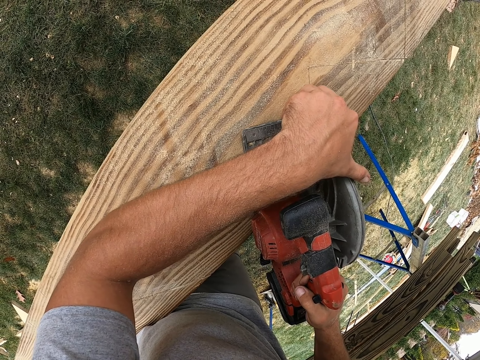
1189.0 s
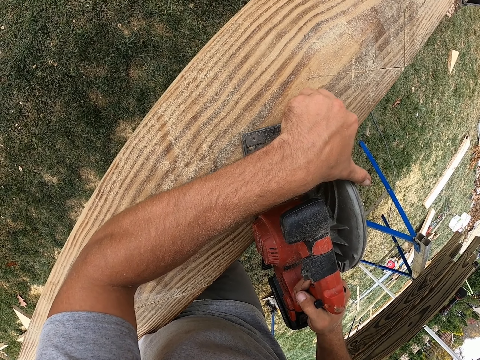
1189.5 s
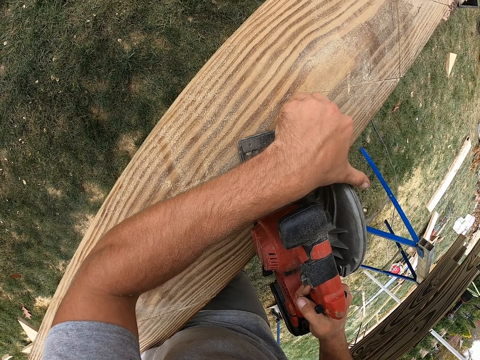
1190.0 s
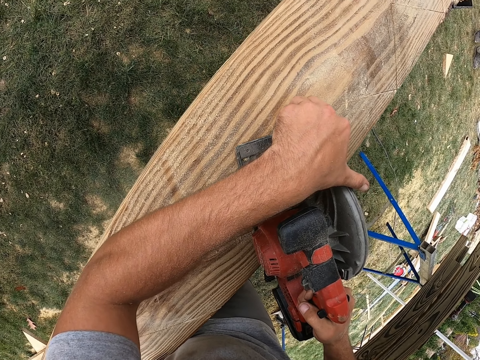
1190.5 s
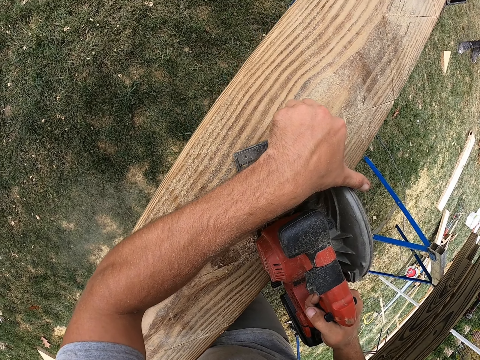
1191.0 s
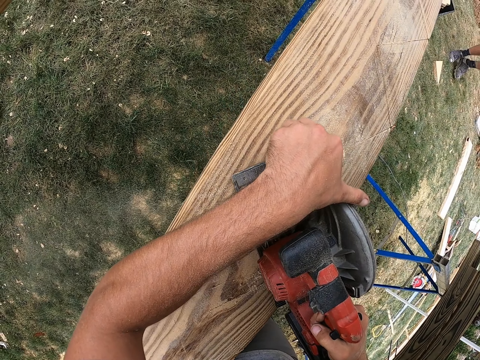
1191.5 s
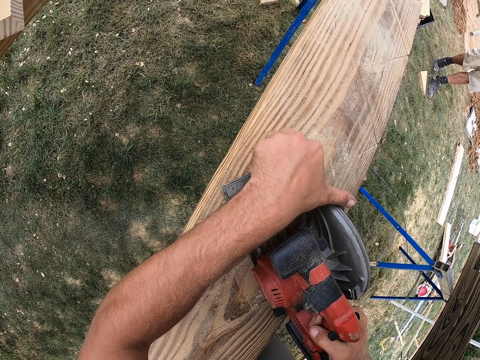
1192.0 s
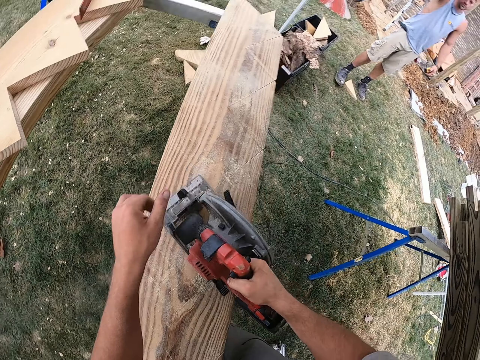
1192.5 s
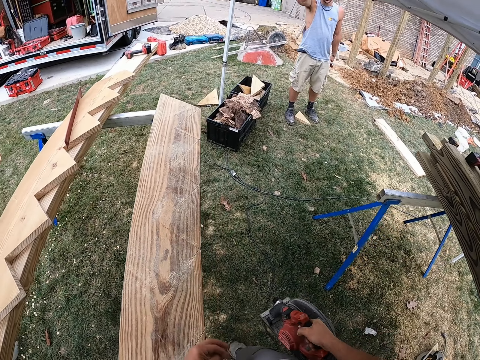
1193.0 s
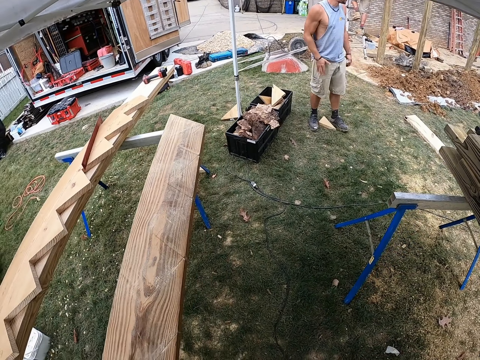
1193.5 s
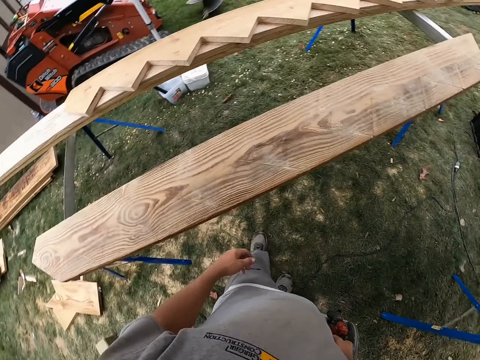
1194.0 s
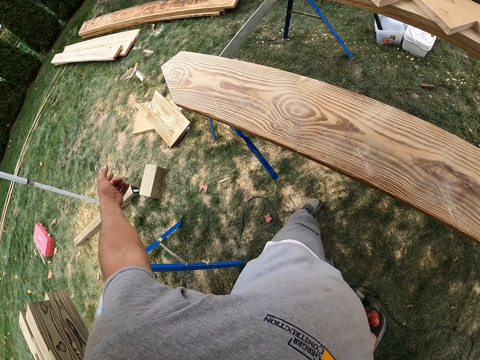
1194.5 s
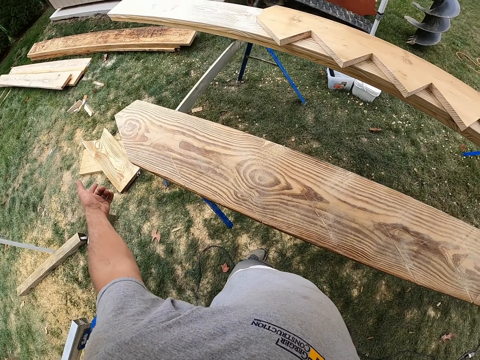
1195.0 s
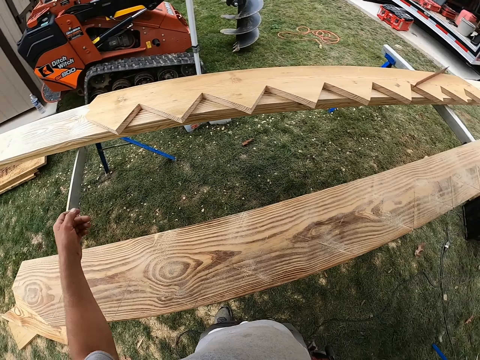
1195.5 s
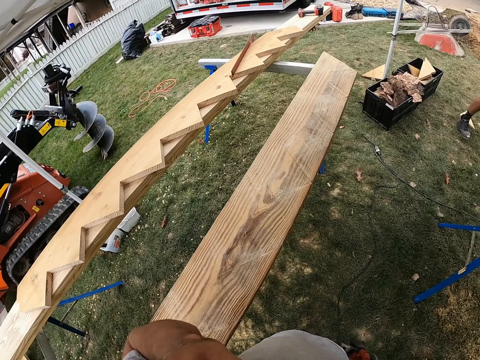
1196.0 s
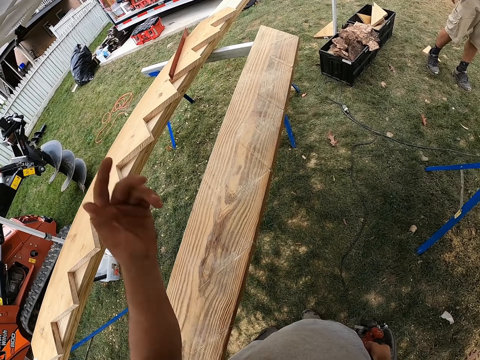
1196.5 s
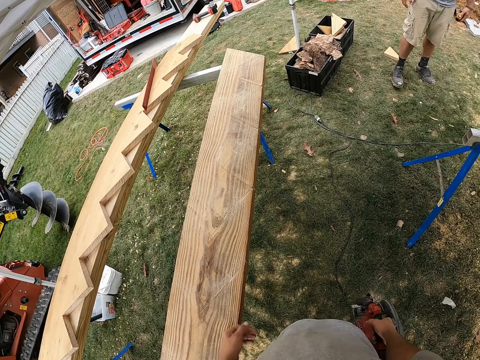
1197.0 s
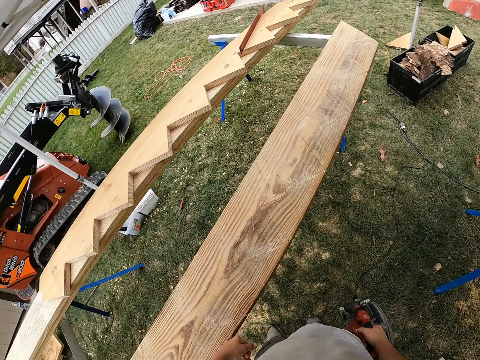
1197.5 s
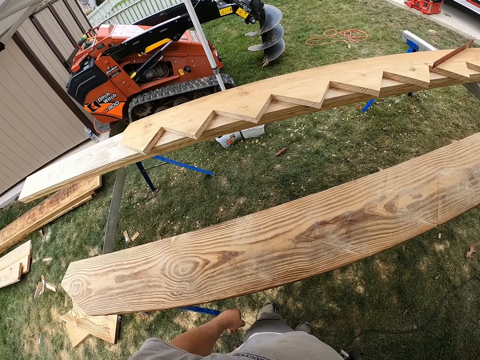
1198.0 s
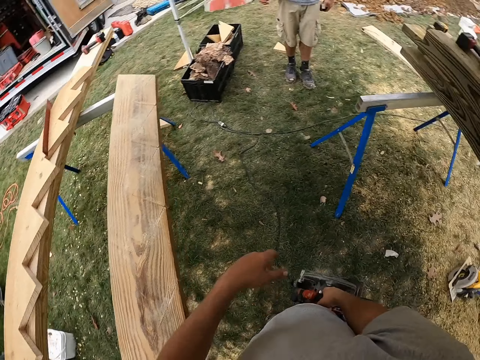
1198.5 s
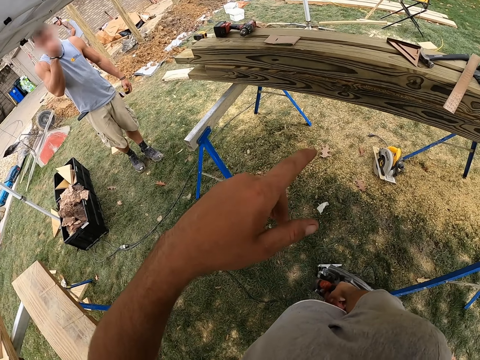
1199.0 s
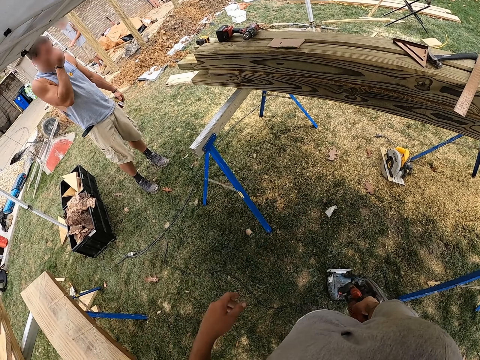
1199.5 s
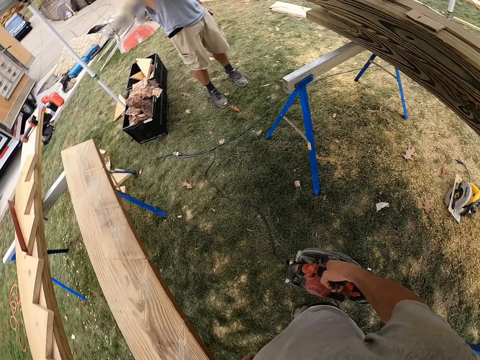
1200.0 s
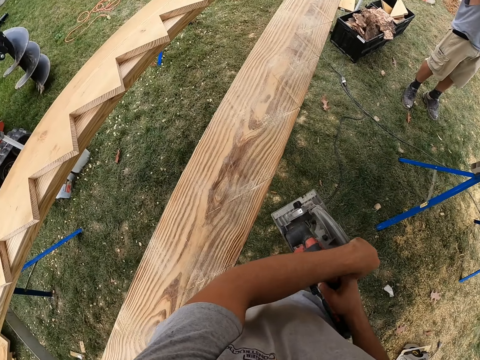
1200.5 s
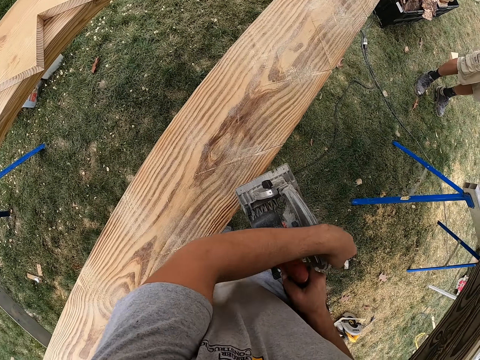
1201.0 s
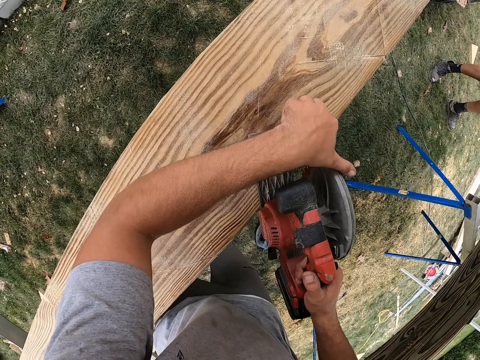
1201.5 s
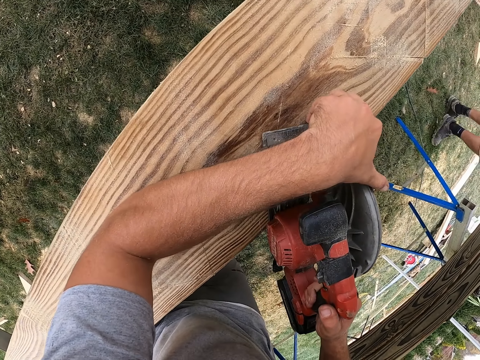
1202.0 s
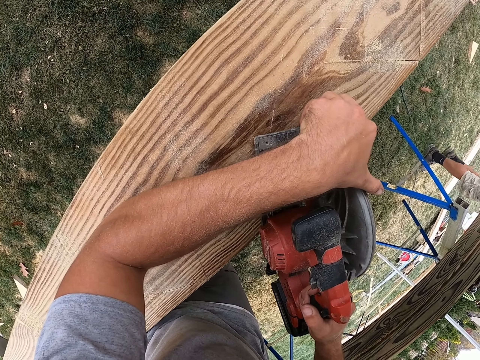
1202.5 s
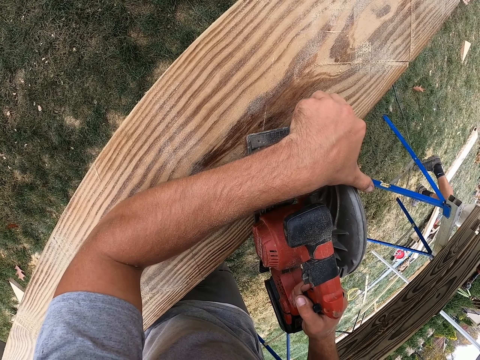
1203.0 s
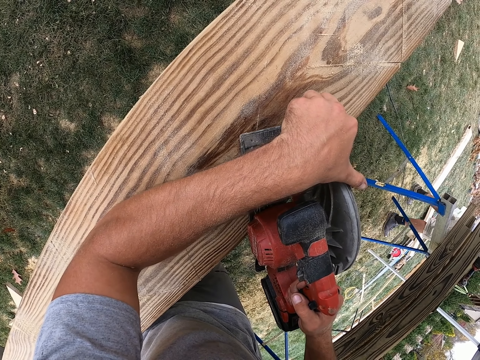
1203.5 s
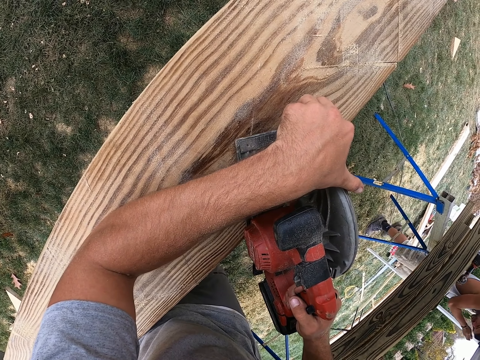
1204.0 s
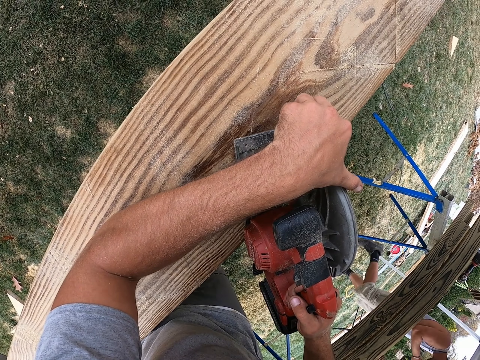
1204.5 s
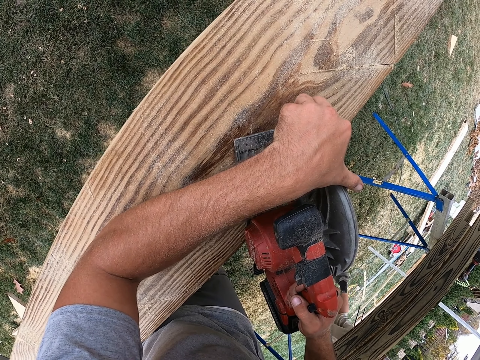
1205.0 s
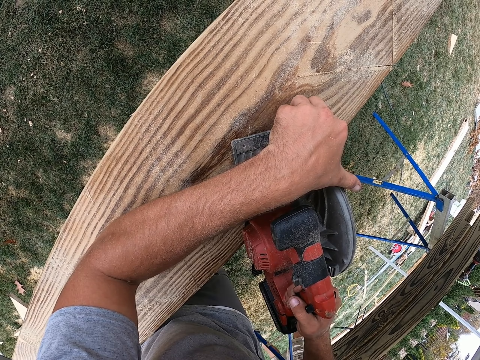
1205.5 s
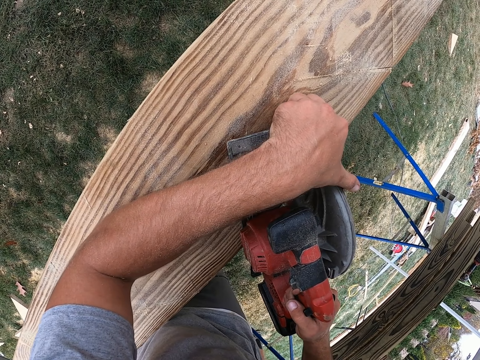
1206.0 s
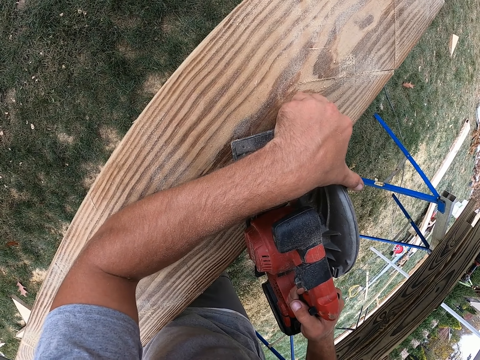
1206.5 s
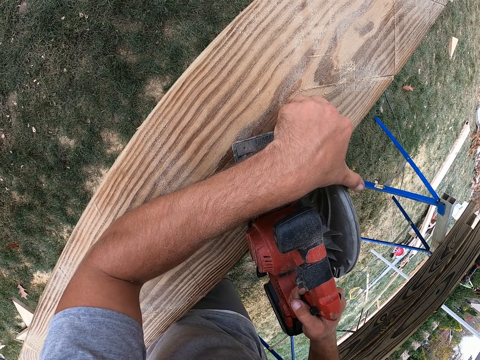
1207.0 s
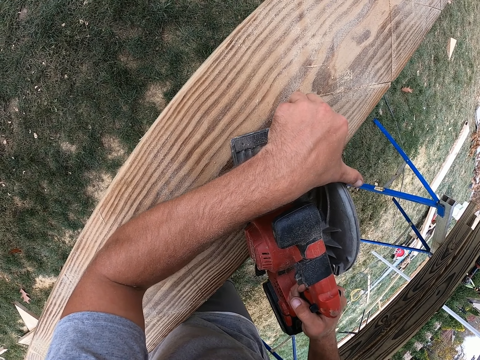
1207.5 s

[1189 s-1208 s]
A man walks. The camera wearer looks around. They move a hand. They talk to the man. They adjust the wood cutter. They cut the wood with the saw. The man walks. The camera wearer cuts the wood.

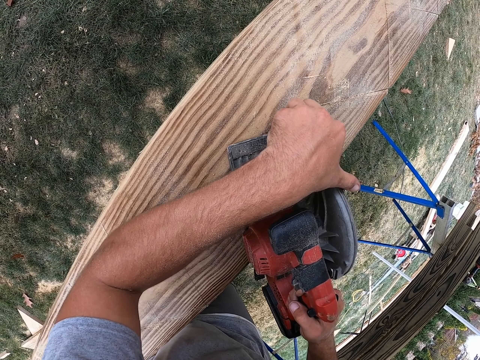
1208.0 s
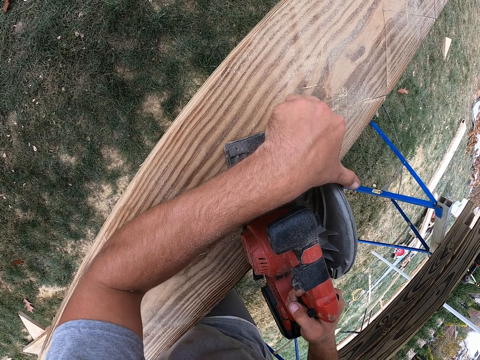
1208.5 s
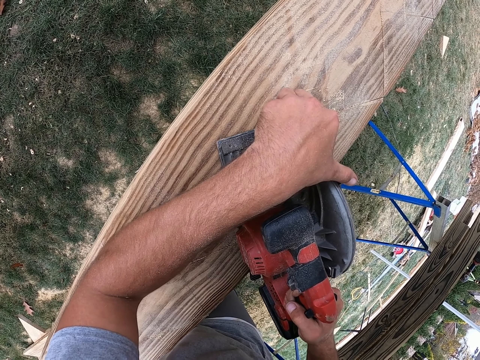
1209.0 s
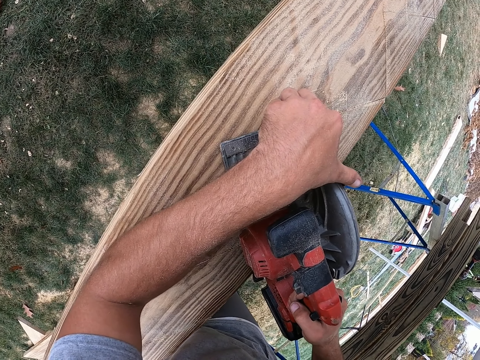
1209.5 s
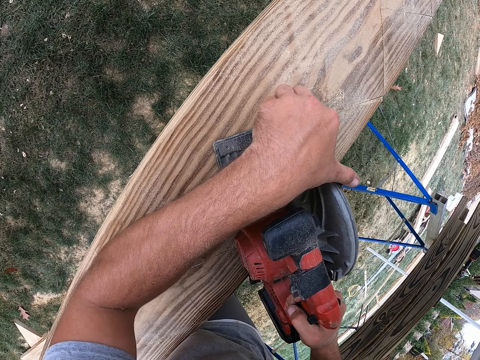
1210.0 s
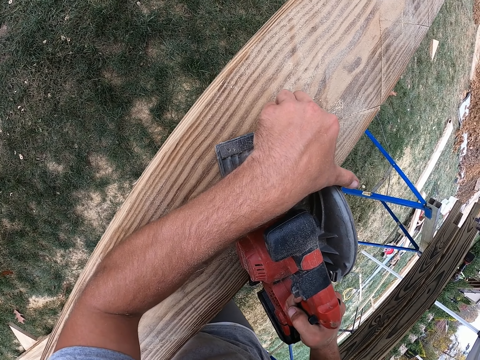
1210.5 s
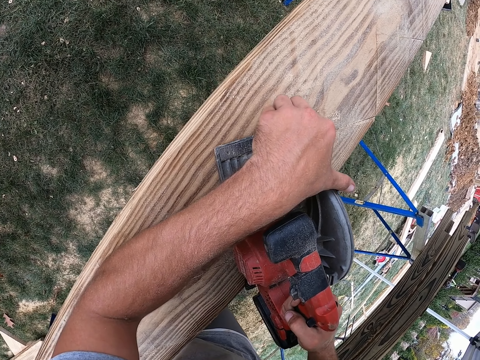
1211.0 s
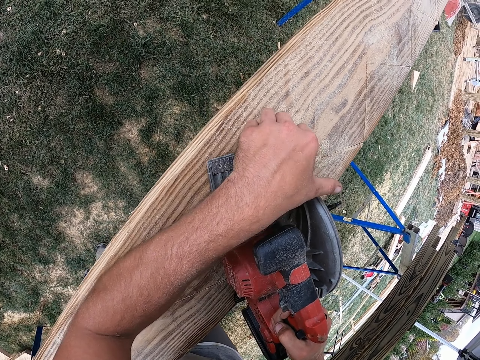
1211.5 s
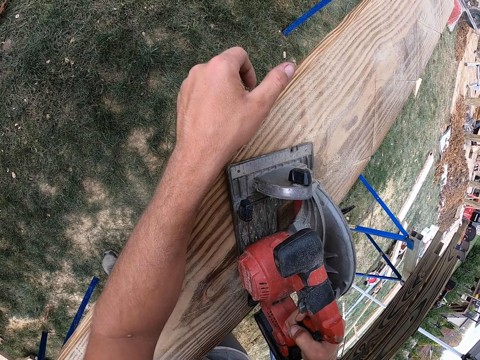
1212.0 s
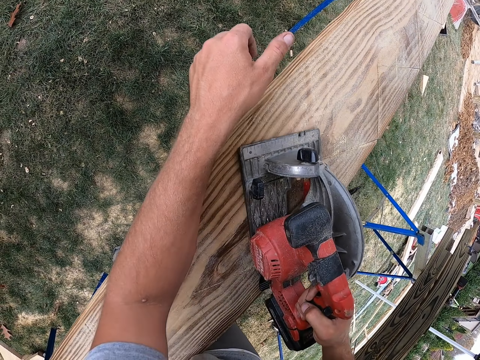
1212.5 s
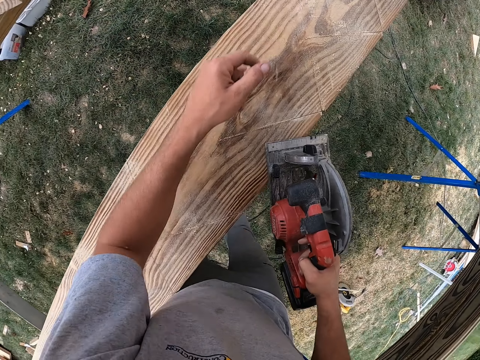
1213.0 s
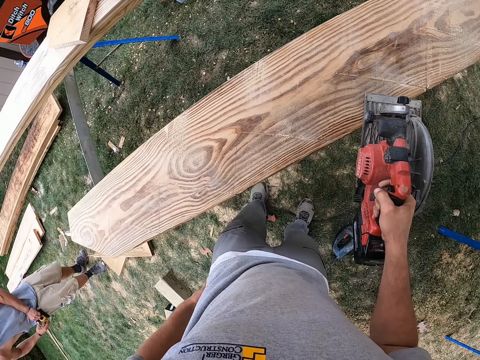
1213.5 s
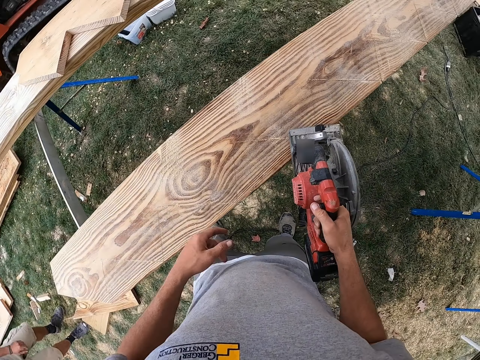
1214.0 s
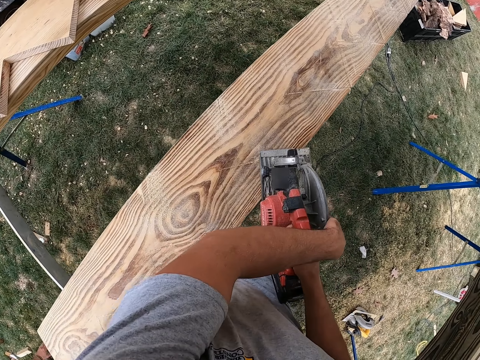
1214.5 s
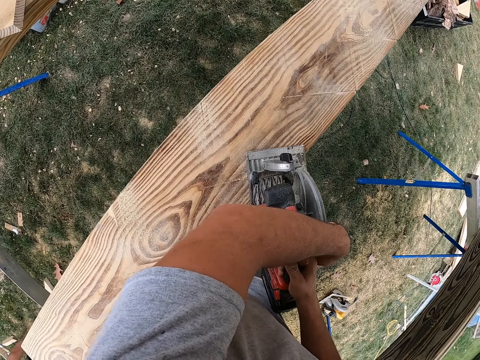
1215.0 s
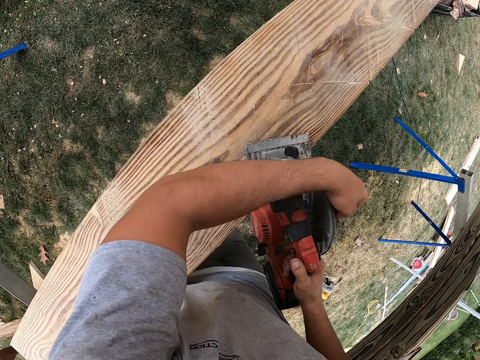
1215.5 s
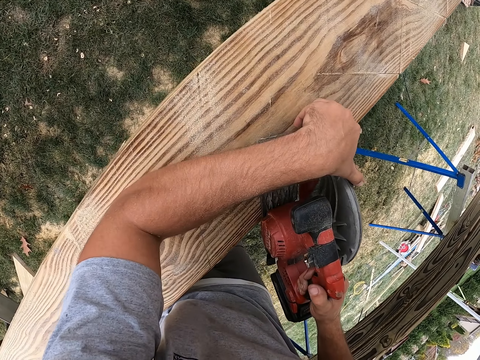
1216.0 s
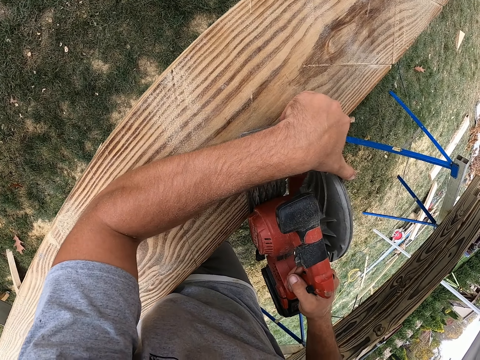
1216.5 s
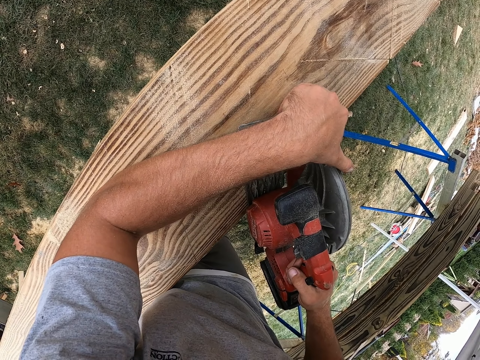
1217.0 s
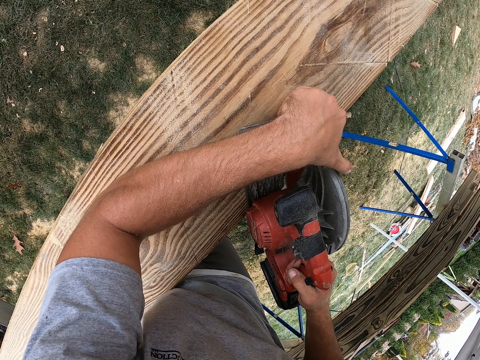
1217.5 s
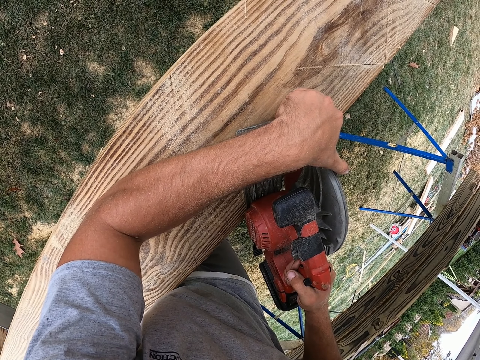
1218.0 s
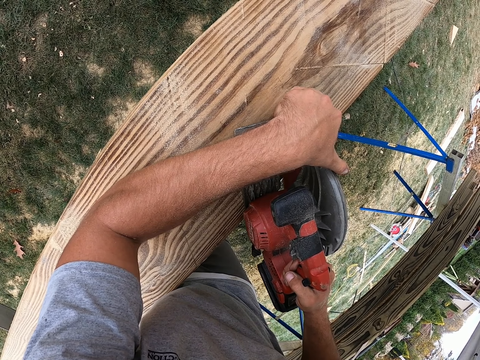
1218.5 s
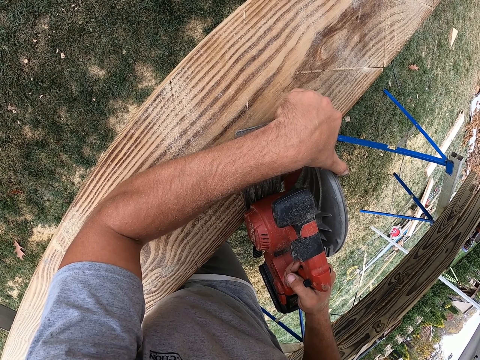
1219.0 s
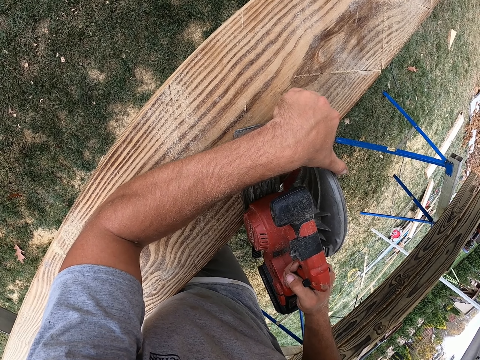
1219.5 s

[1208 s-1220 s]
The camera wearer lifts the wood cutter. They move a hand and cut the wood.
